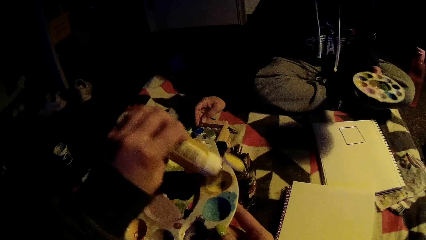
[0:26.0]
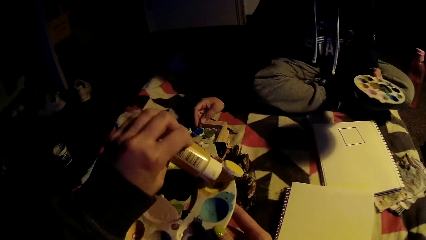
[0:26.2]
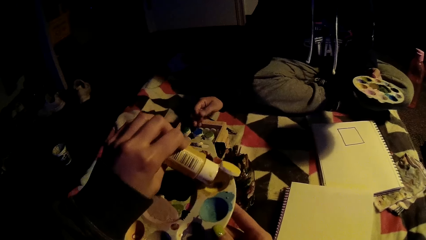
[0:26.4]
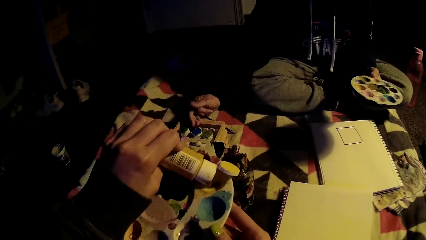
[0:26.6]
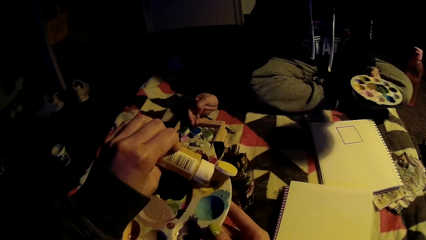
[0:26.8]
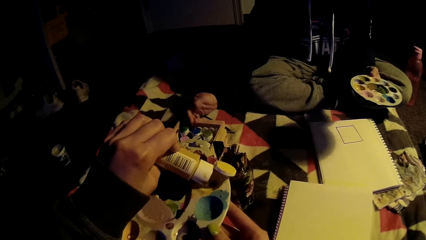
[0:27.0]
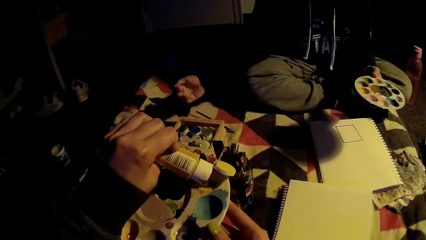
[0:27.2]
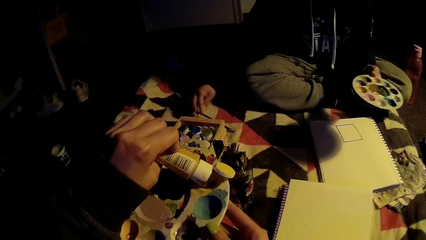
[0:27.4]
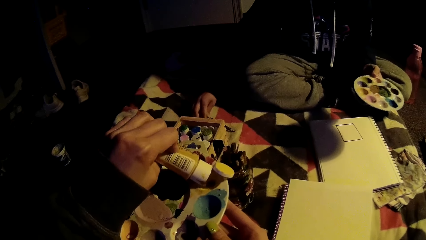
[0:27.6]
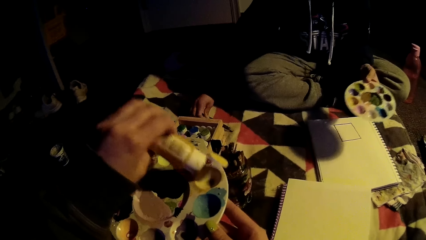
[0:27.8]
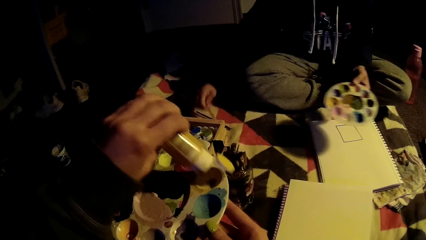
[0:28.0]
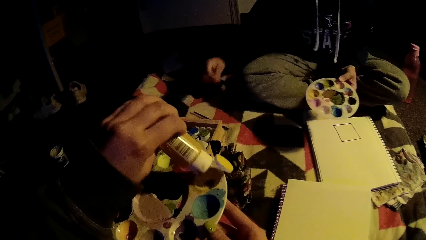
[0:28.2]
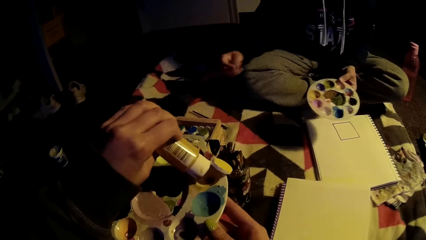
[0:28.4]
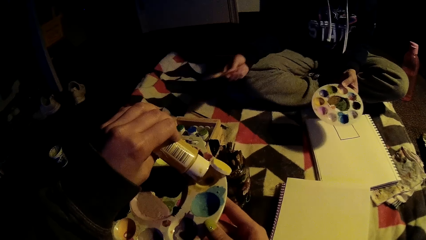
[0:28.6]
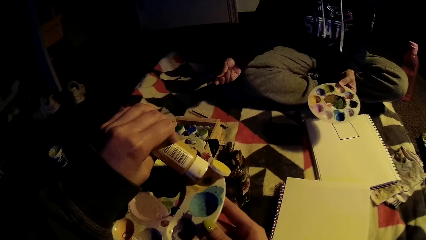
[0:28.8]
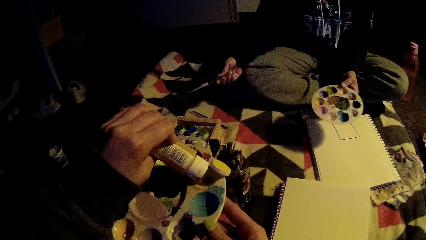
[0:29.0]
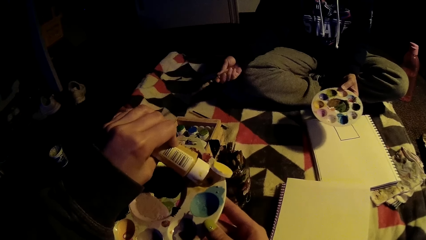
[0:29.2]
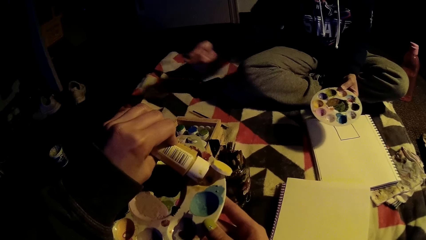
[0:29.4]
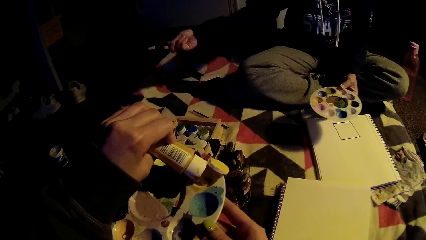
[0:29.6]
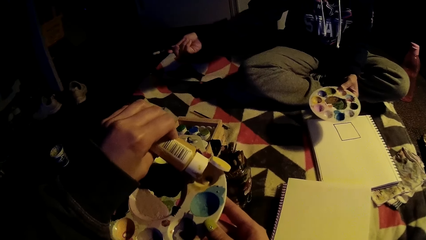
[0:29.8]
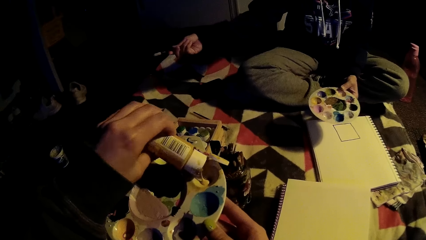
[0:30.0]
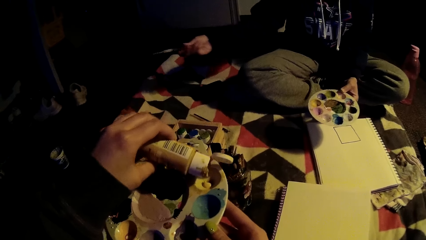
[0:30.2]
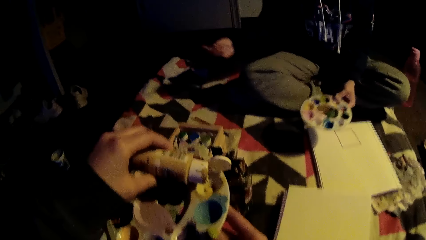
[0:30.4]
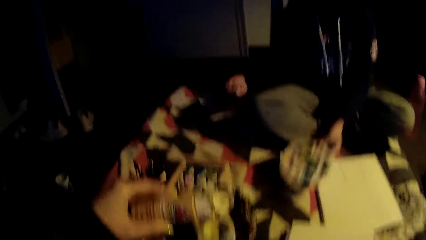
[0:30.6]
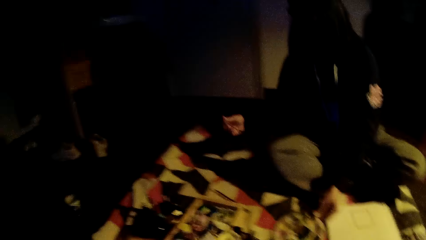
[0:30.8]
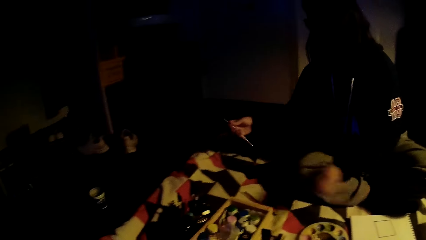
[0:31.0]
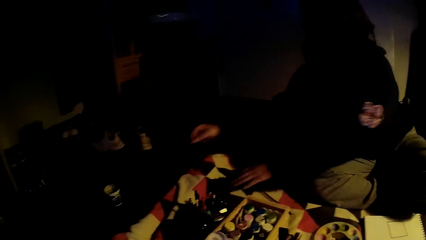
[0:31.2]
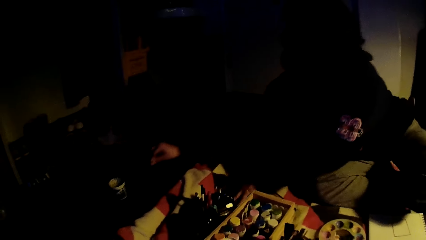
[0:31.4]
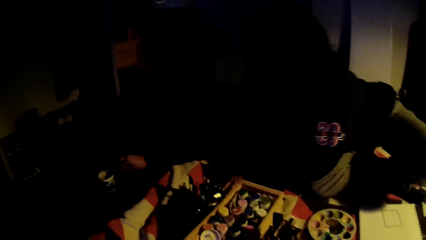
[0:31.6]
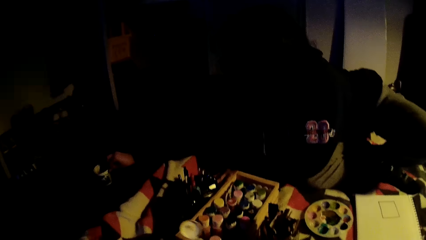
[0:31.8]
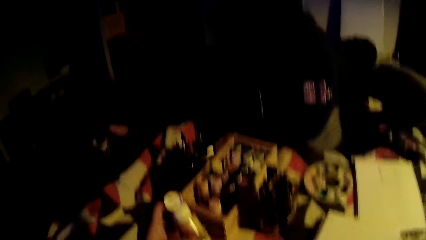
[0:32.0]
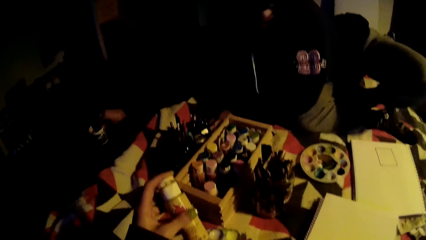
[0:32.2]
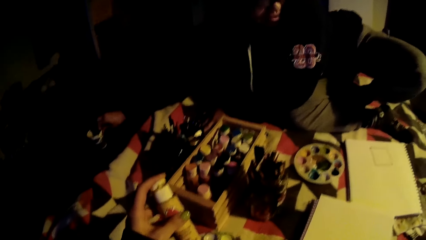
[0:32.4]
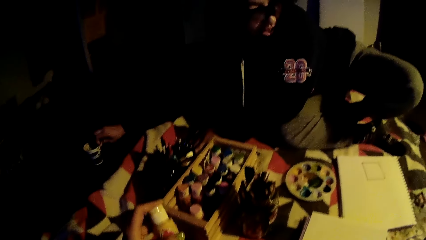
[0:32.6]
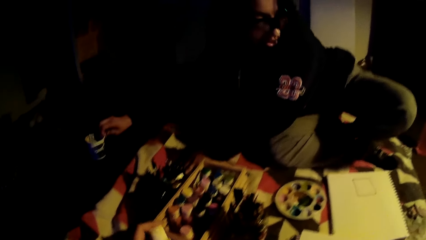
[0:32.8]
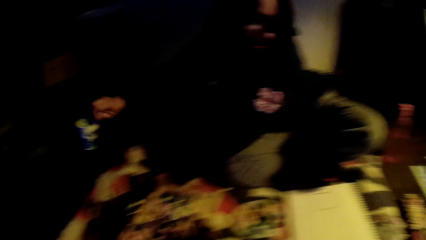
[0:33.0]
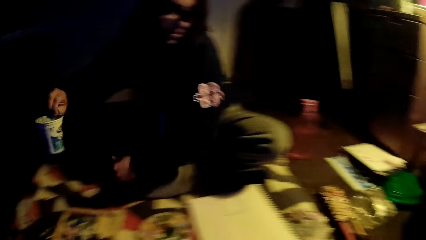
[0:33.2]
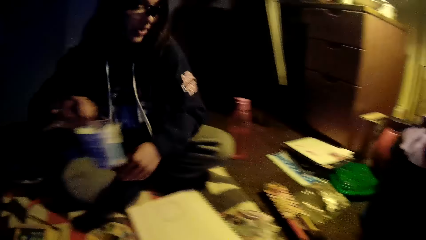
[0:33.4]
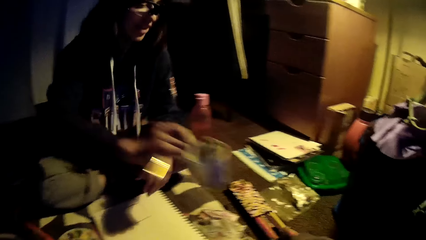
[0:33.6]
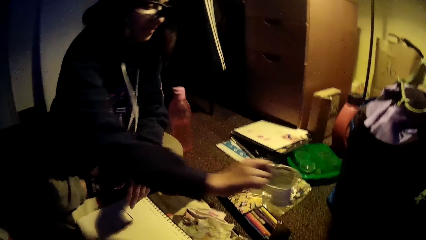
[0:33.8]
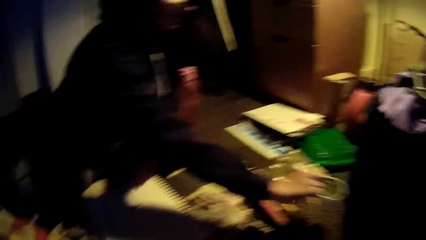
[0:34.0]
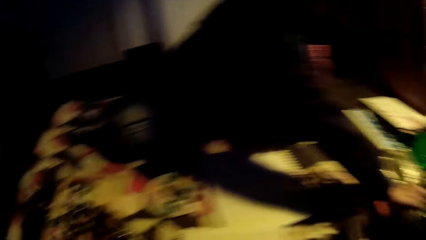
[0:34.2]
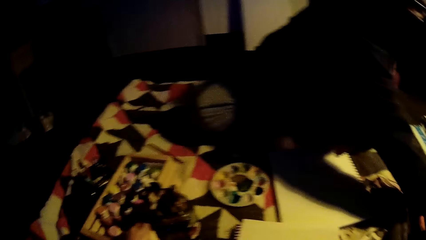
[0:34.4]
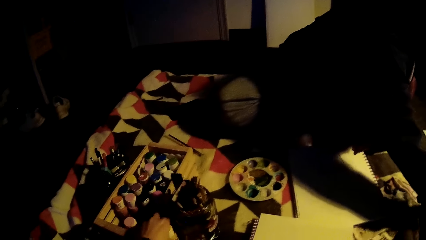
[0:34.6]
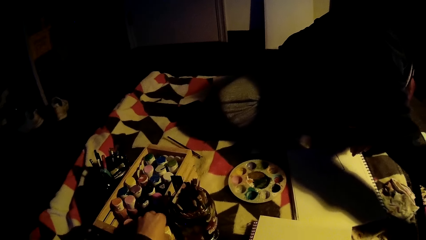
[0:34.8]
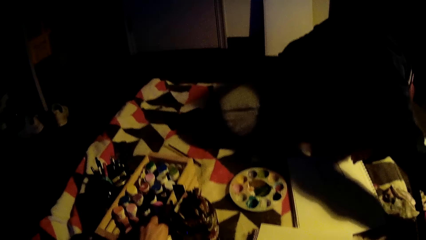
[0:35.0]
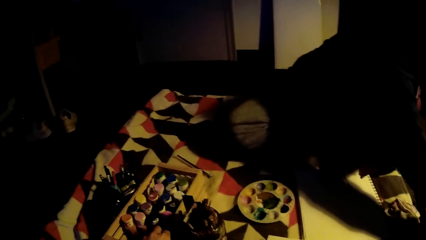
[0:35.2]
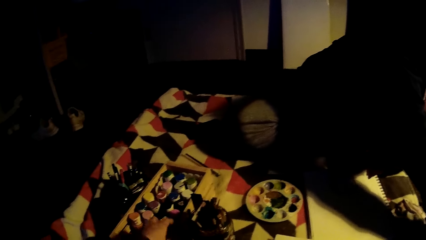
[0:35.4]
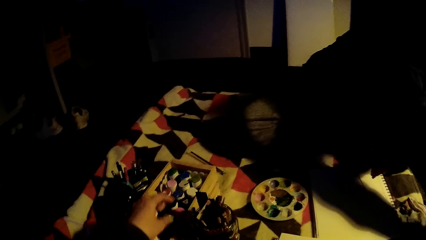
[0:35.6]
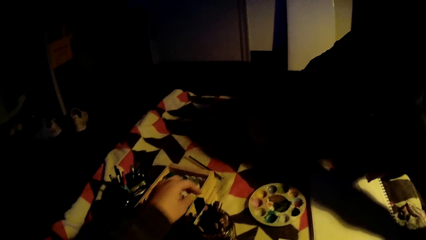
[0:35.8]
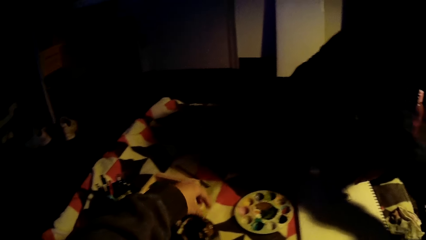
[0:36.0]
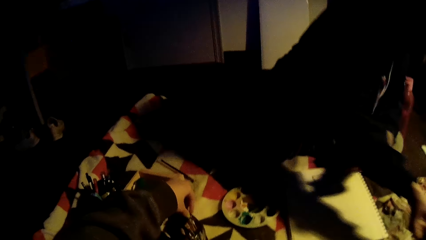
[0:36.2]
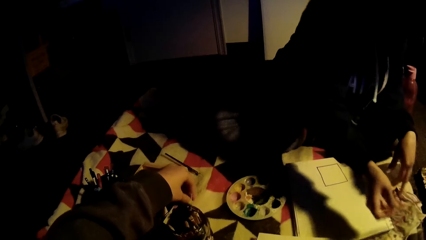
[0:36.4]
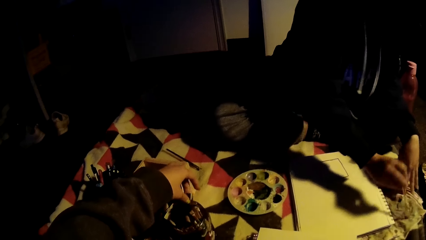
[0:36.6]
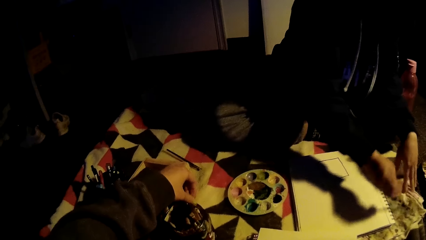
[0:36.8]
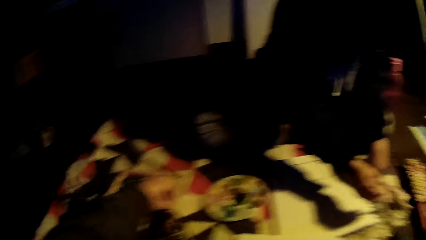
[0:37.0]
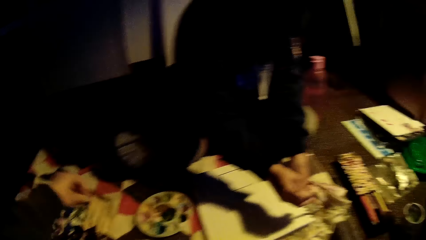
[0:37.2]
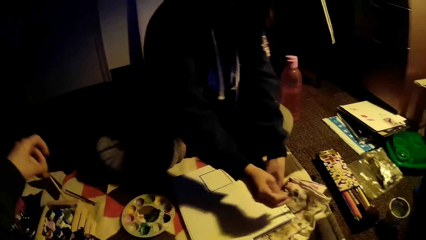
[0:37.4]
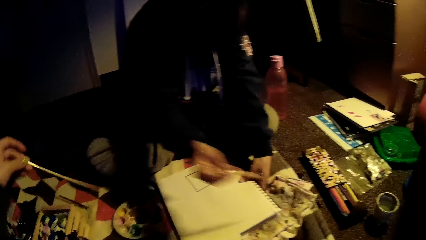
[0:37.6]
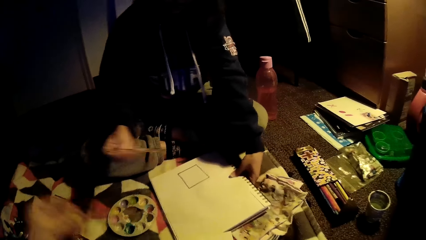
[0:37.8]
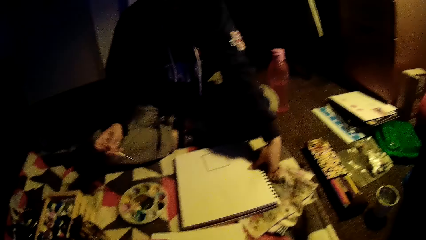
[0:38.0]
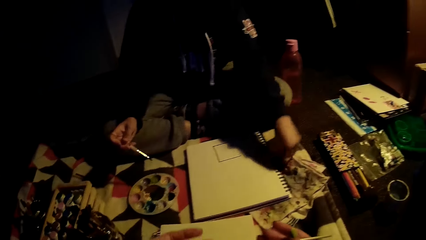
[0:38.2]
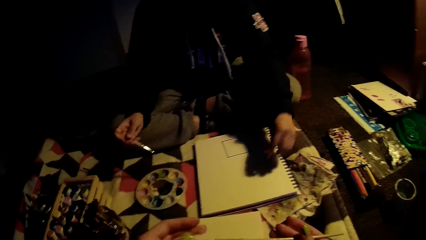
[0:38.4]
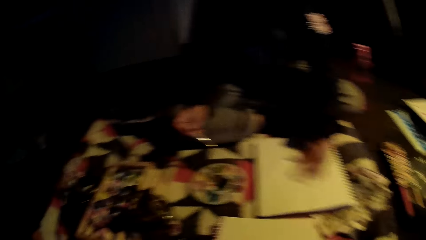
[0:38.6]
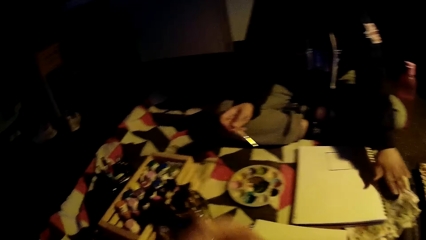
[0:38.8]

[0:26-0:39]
A woman picks up a brush. The camera wearer interacts with the woman. The woman puts a plate down and picks up a container. The woman puts the container down. The camera wearer picks up a brush. The woman wipes the brush on a paper towel.

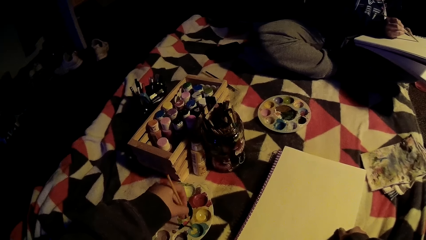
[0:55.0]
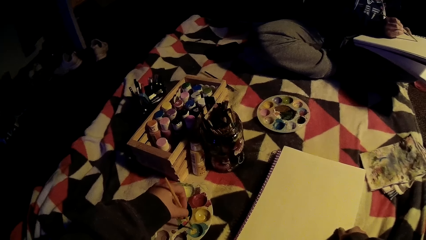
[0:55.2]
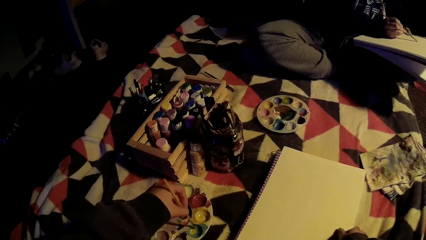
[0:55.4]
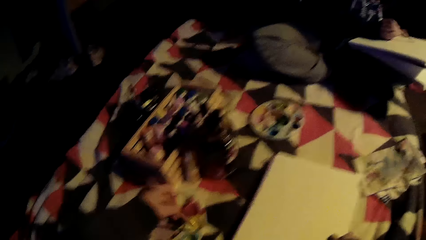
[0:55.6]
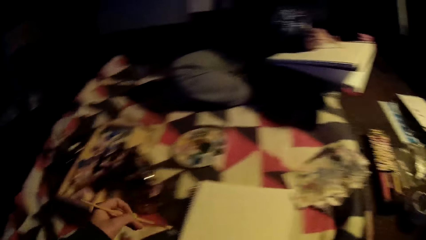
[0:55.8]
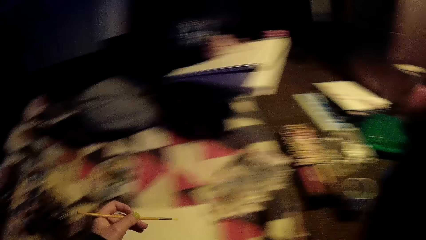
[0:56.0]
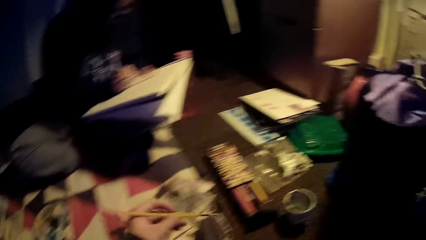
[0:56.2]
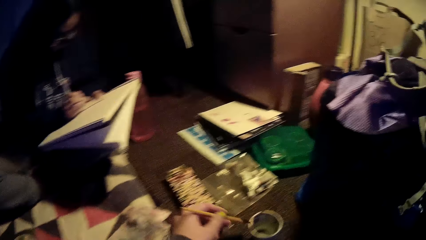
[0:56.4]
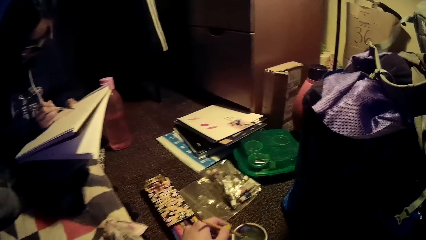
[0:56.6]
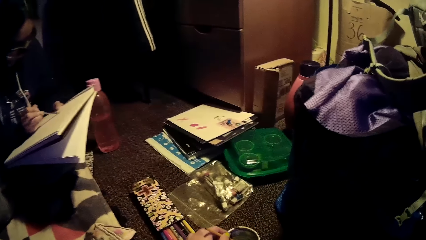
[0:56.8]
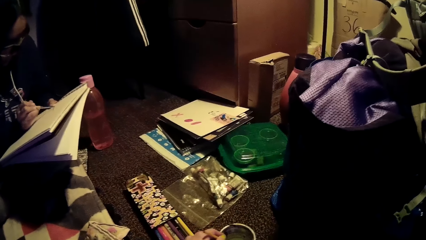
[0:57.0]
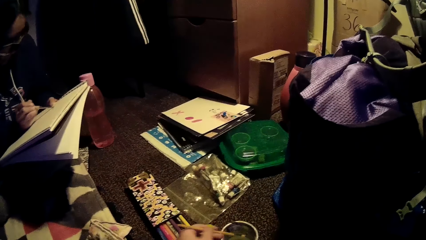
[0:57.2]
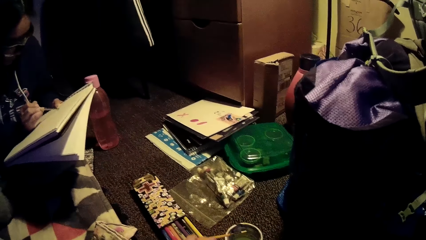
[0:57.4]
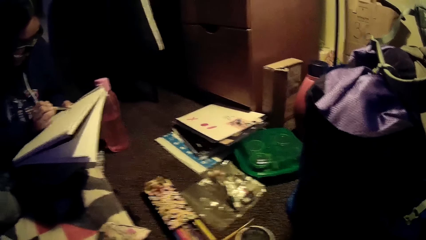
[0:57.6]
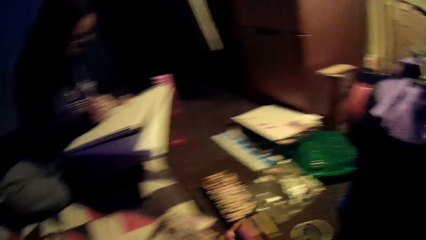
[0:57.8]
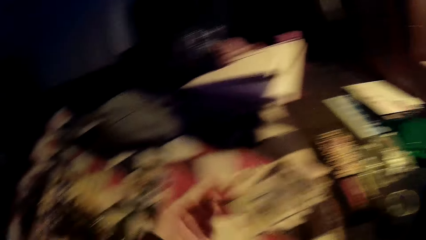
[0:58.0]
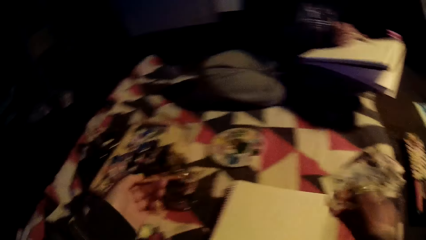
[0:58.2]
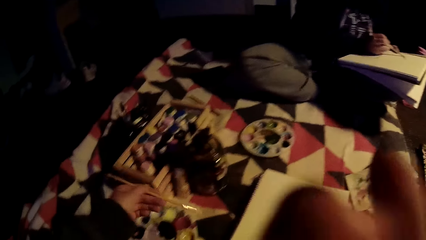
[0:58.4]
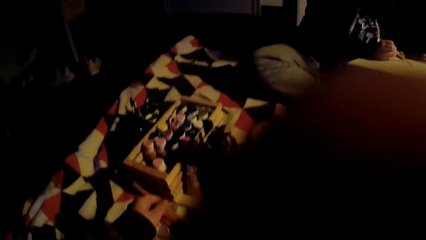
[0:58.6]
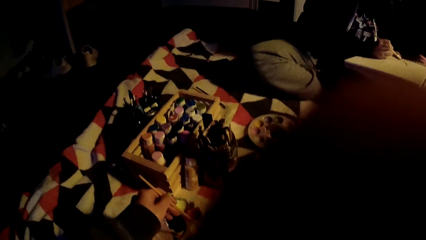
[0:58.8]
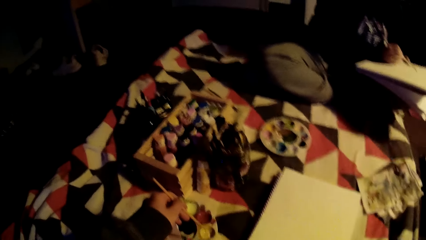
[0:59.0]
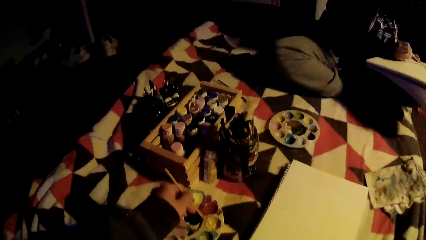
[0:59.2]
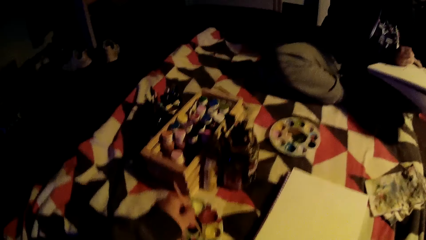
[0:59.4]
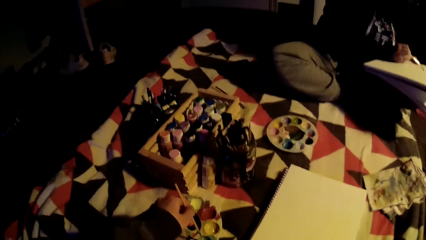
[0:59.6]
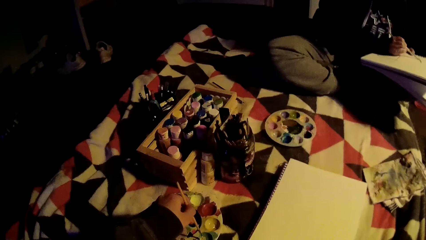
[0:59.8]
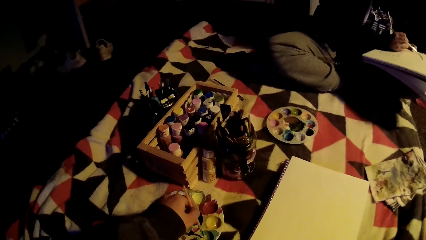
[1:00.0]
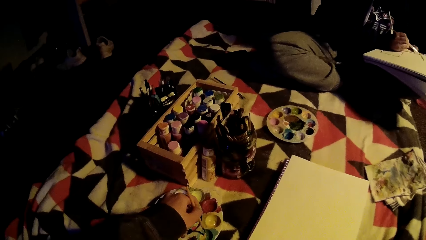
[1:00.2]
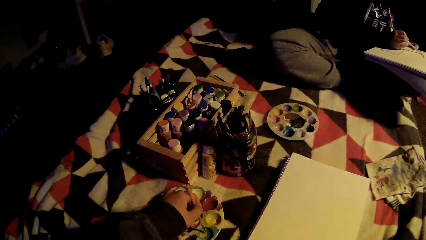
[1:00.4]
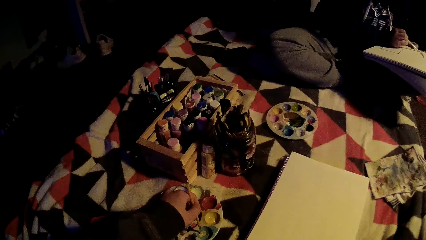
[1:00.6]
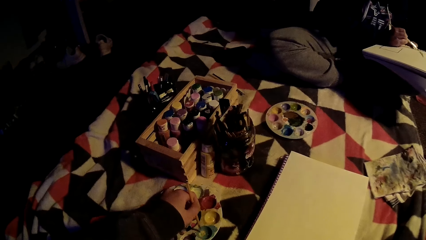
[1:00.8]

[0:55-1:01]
The camera wearer dips a brush in paint. They dip the brush in water. They lift a hand. They dip the brush in the paint.
